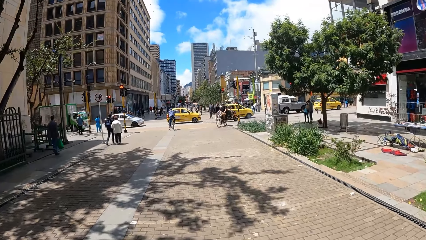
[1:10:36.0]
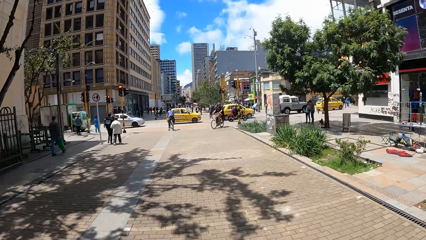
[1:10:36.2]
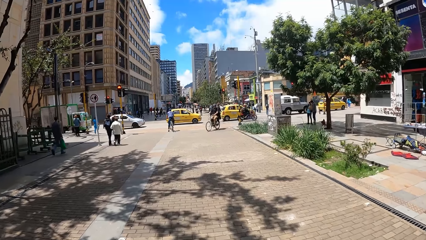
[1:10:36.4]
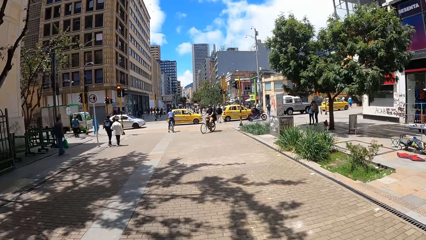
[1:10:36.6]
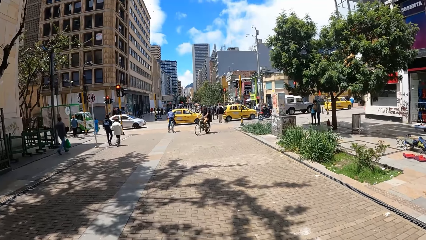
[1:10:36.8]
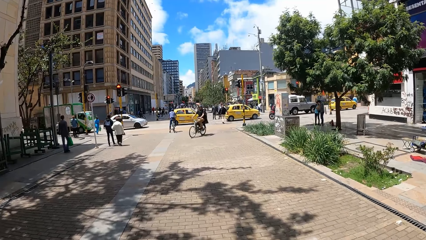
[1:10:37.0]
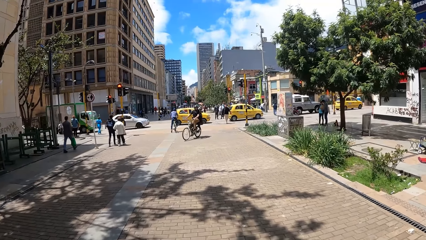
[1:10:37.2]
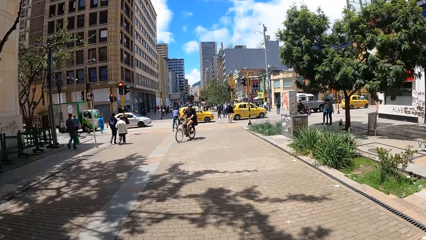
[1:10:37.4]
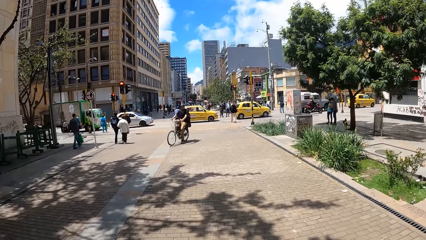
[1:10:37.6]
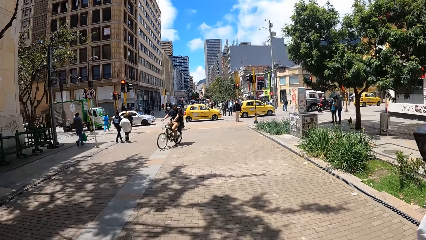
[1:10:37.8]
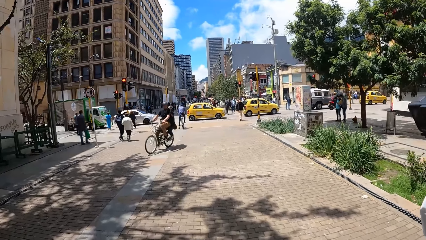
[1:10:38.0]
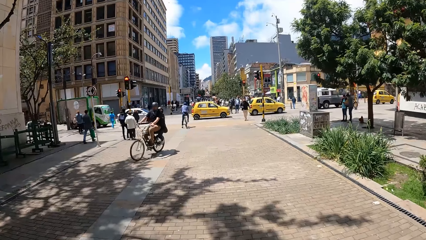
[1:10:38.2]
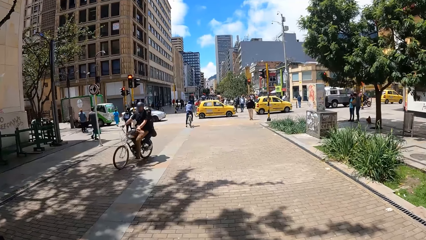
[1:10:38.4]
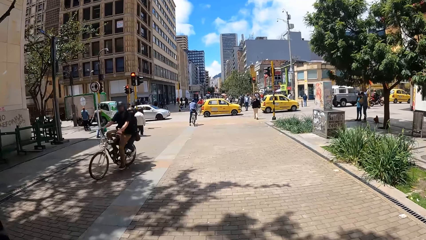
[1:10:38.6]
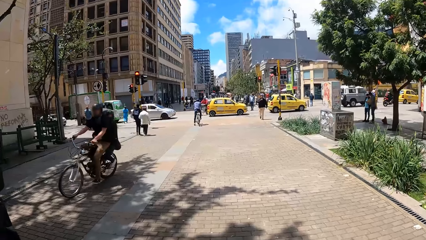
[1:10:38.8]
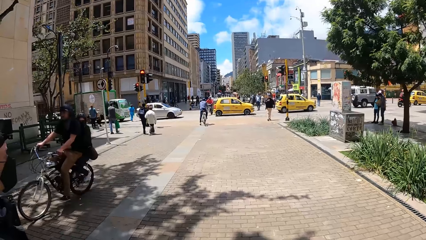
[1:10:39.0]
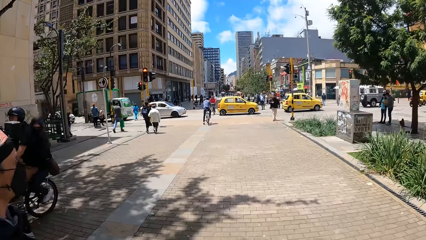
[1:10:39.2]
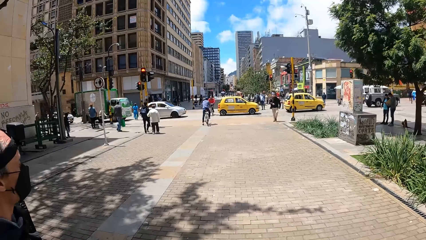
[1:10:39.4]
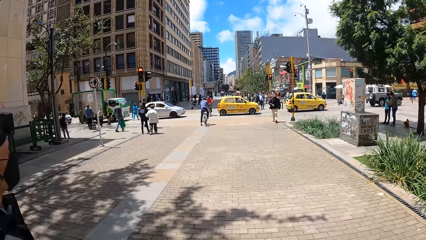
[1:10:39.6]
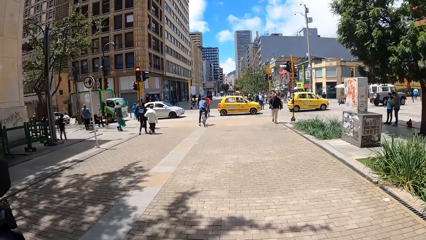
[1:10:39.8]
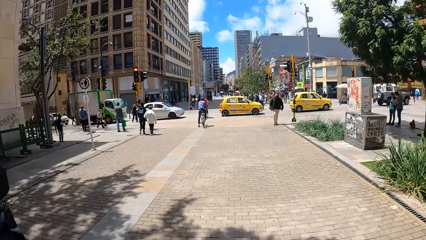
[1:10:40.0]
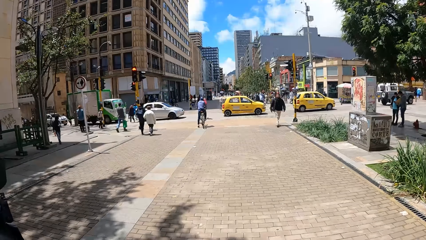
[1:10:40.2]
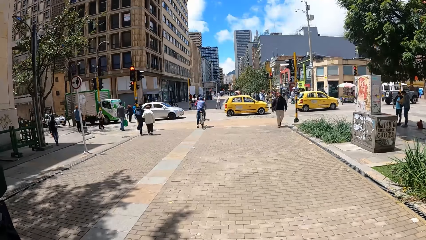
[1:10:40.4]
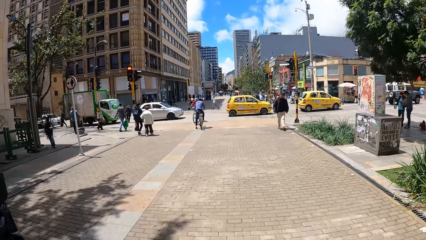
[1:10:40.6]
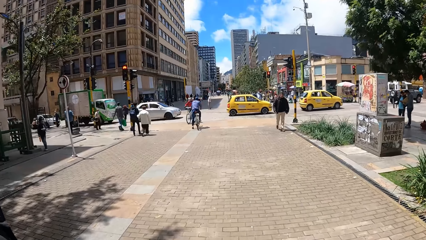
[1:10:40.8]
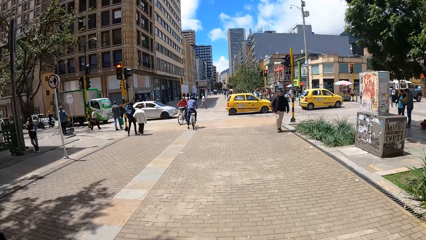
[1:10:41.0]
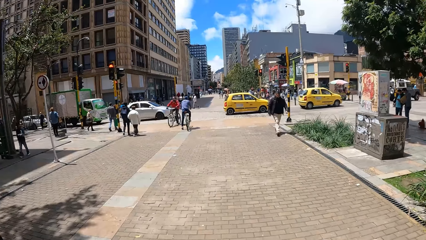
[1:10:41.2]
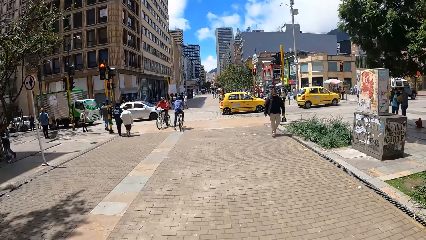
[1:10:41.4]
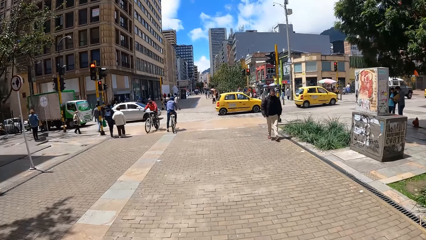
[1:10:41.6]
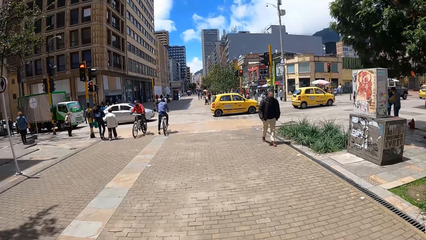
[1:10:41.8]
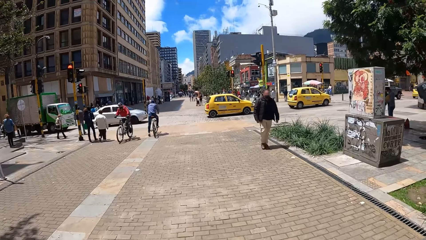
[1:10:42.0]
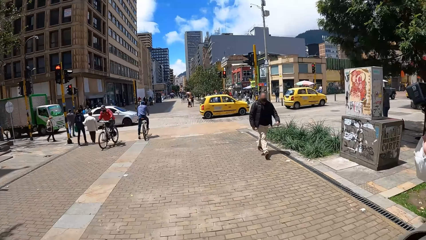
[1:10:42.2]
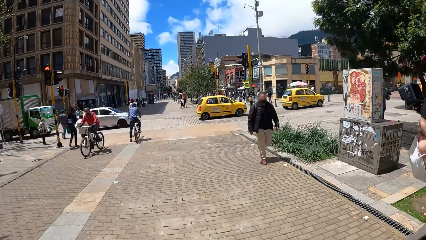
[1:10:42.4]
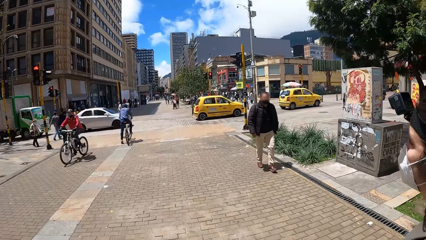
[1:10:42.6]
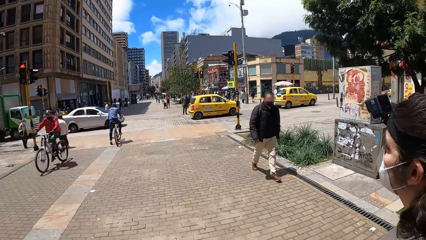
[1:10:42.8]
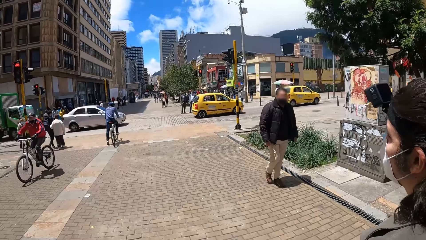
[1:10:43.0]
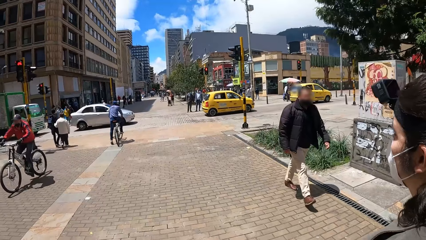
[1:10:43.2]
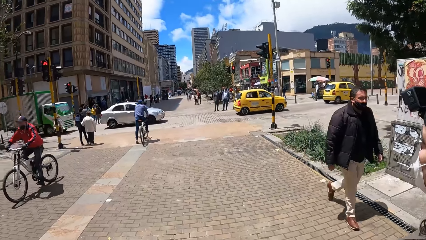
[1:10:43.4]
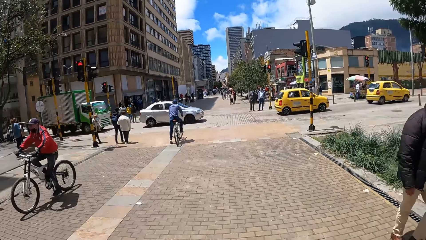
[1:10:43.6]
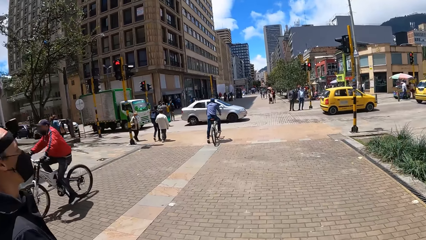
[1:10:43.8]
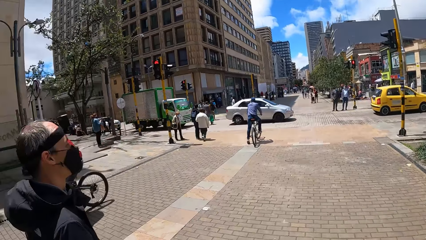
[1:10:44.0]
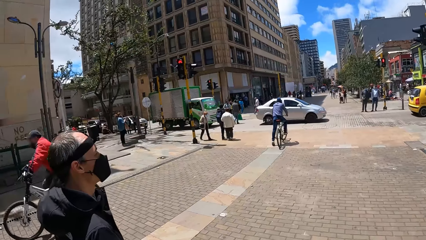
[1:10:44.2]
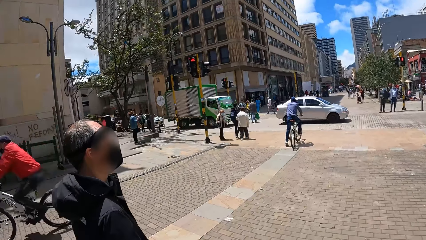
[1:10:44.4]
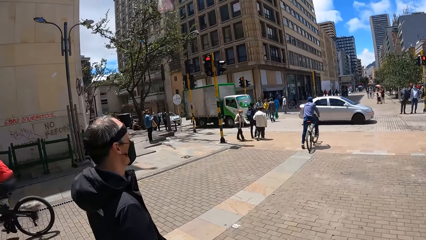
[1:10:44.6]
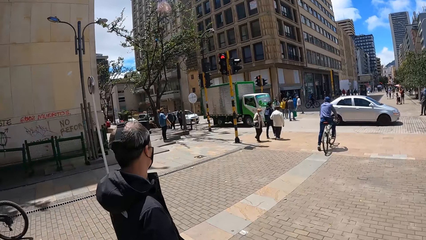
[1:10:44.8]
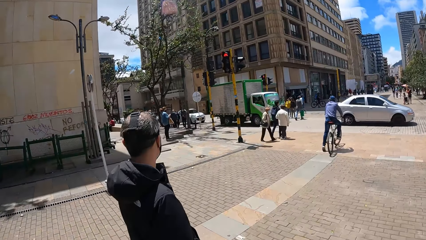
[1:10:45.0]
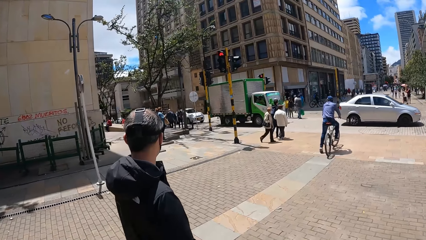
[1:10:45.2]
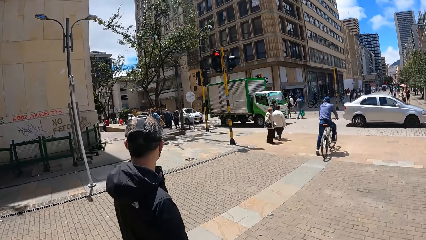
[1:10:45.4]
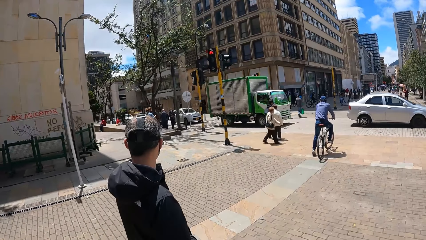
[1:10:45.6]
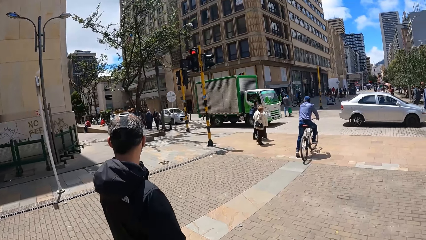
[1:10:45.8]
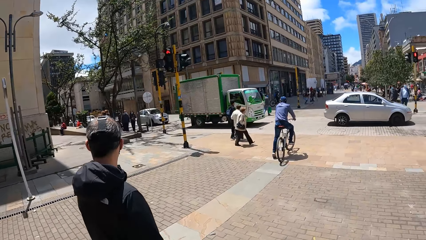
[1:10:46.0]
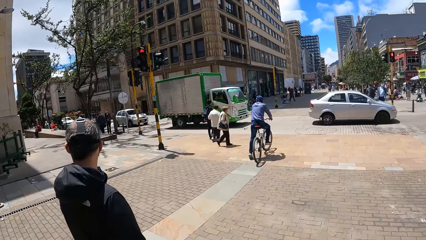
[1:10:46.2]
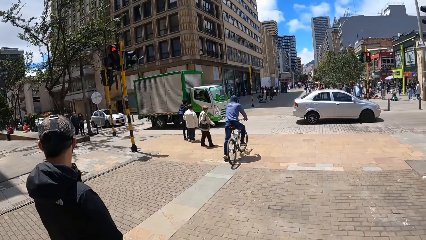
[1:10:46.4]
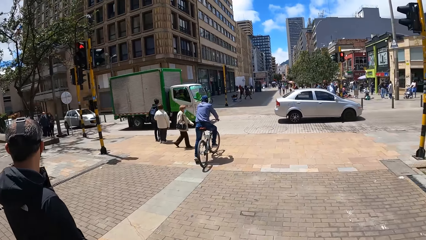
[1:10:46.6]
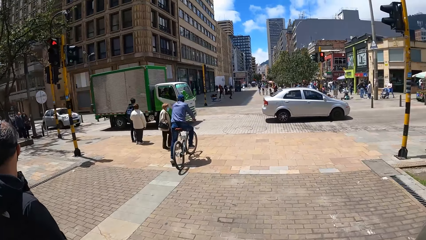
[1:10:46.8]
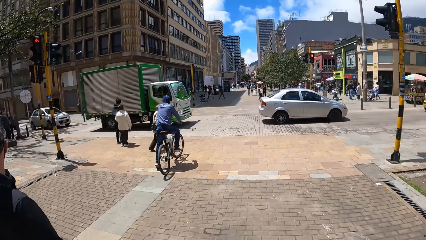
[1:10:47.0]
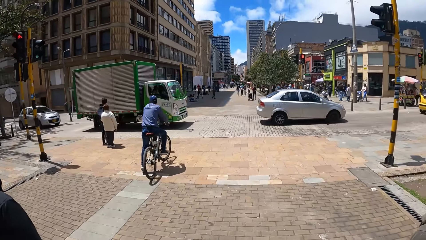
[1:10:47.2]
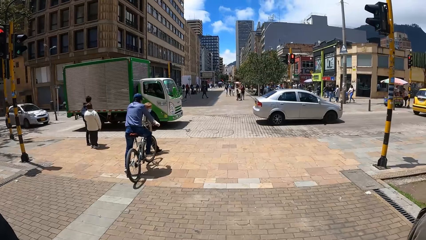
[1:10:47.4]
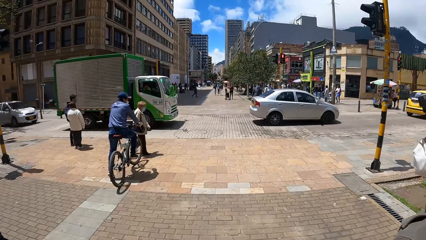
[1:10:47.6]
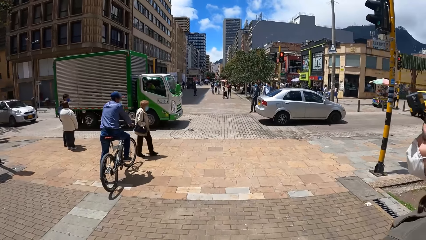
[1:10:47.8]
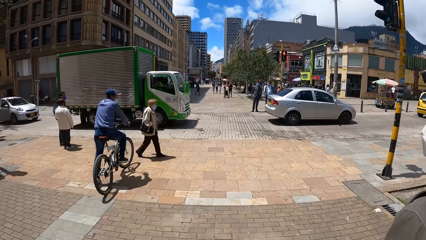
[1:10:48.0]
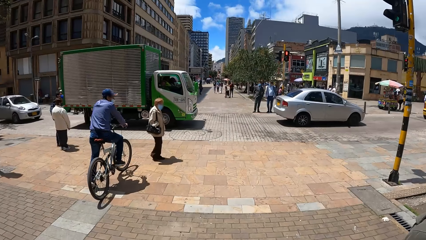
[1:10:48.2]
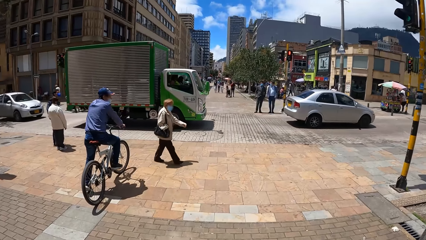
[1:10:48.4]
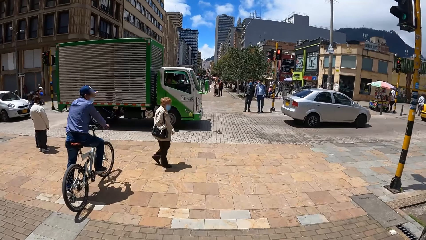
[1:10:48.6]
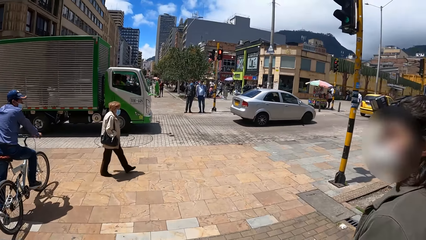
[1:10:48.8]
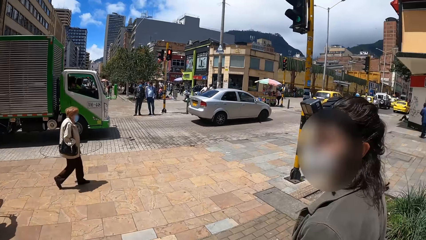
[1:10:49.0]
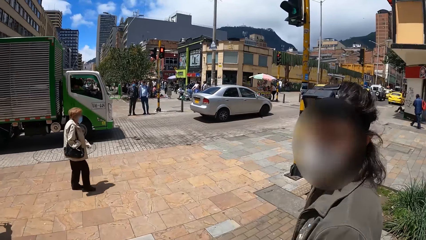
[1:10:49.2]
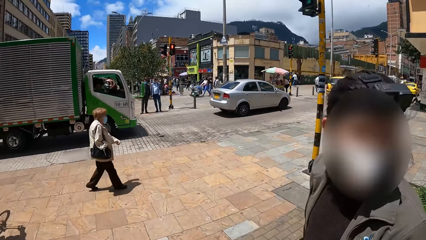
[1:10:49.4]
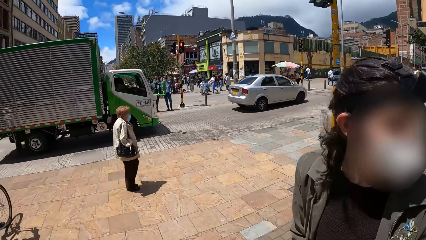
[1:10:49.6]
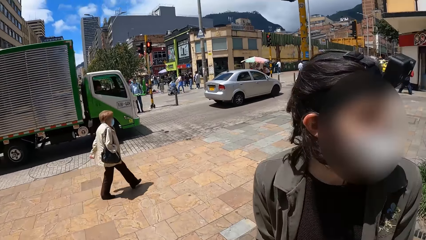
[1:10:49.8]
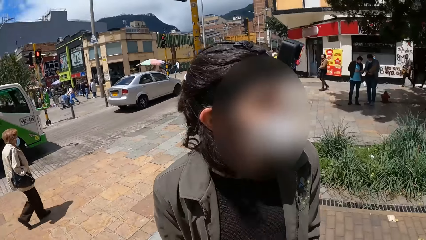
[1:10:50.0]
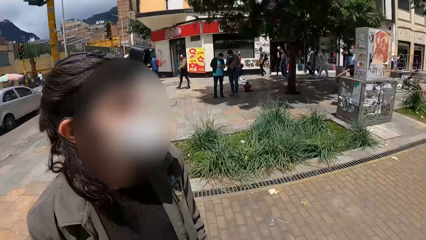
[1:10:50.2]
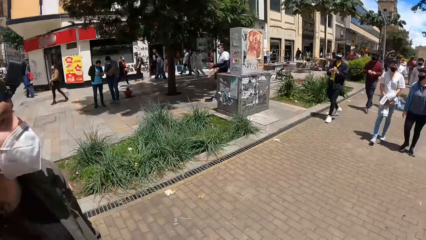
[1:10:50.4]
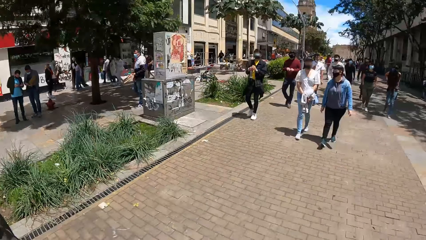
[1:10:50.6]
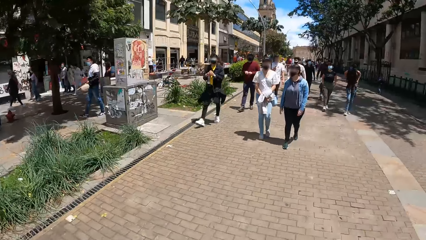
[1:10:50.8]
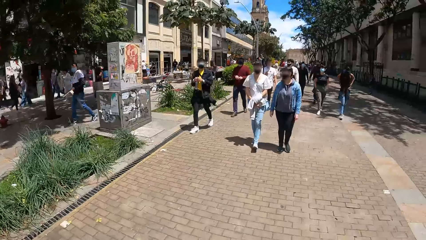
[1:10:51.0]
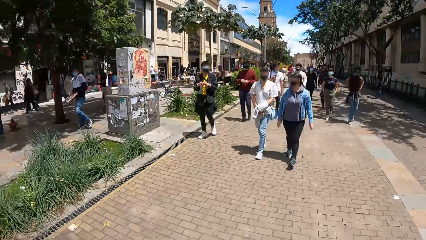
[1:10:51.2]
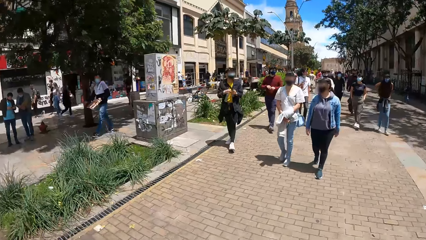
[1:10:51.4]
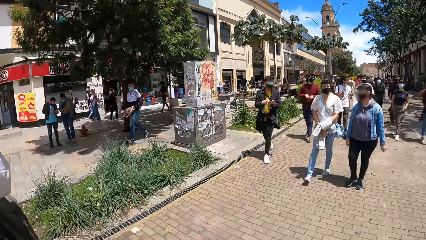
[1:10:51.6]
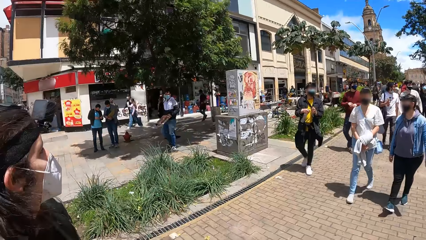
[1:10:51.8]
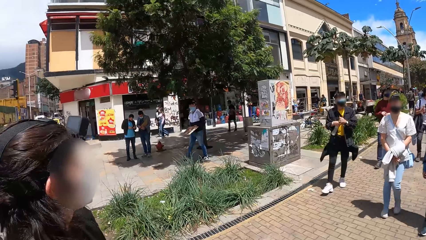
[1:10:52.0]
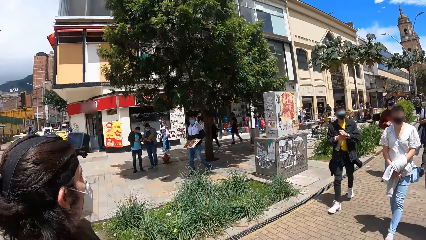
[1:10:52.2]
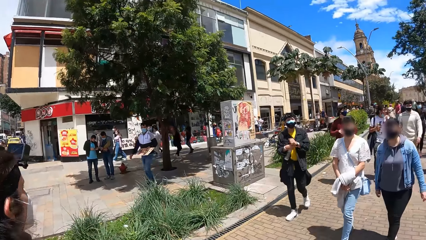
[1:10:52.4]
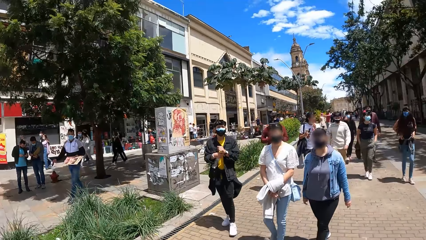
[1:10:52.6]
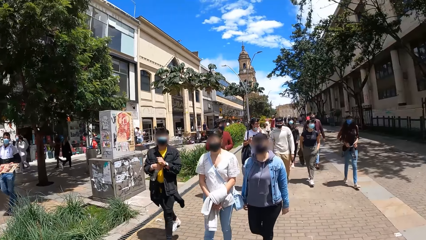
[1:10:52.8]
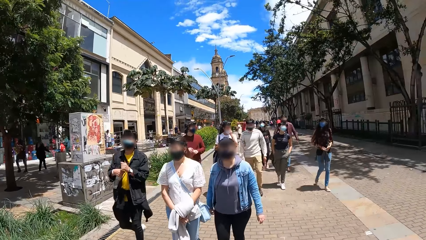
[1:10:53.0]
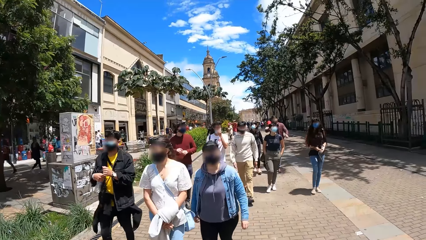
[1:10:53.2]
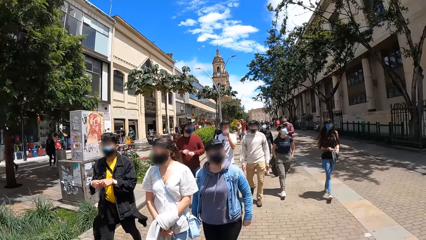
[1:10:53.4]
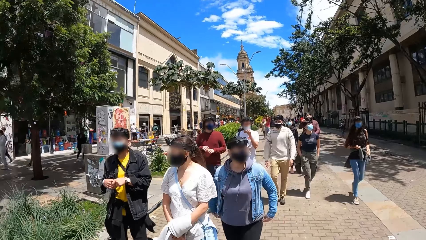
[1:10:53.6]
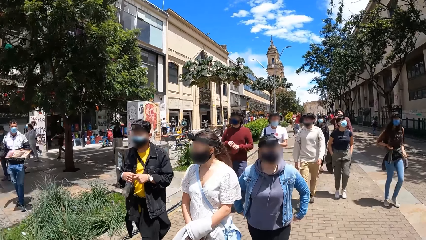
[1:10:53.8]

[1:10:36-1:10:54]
A cyclist rides past the camera wearer. Another cyclist rides past the camera wearer. A woman walks on the pavement. Another woman walks on the pavement. A man walks on the pavement. Another man walks on the pavement. Another woman walks on the pavement. Another man walks on the pavement. Another man walks on the pavement. Another woman walks on the pavement.
